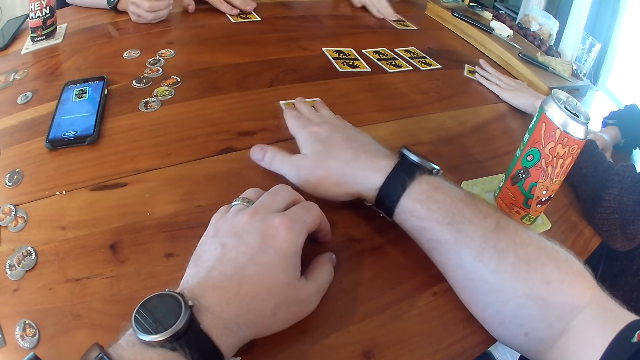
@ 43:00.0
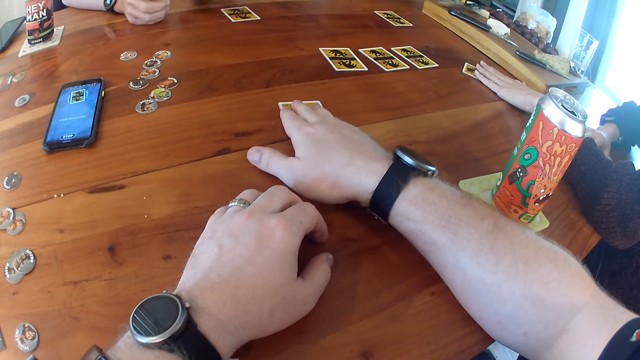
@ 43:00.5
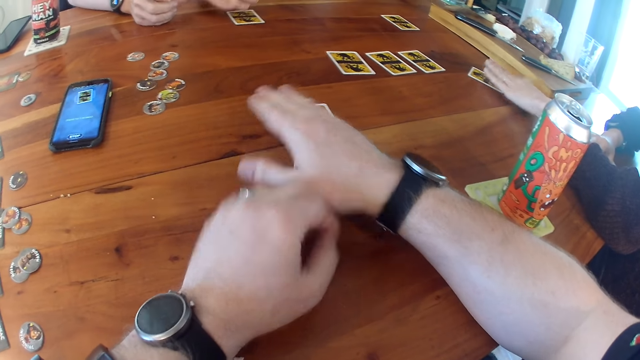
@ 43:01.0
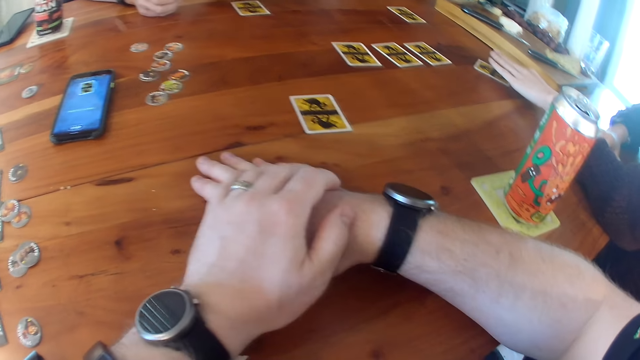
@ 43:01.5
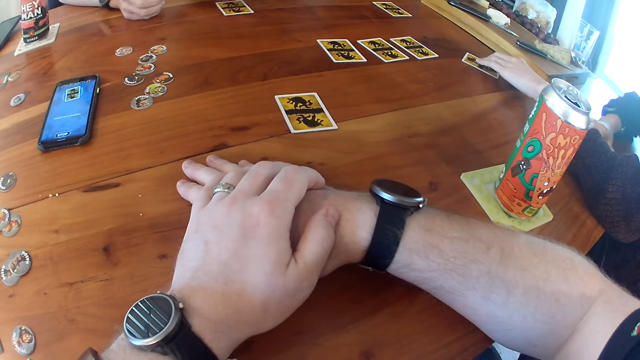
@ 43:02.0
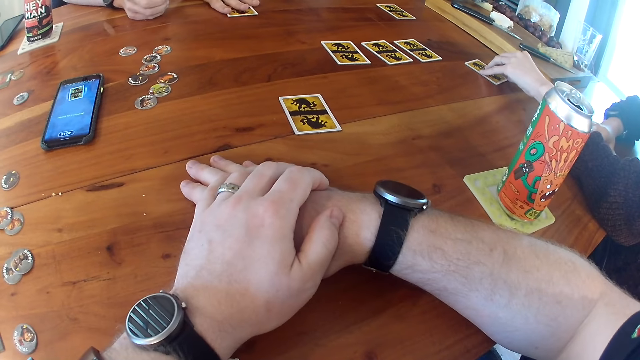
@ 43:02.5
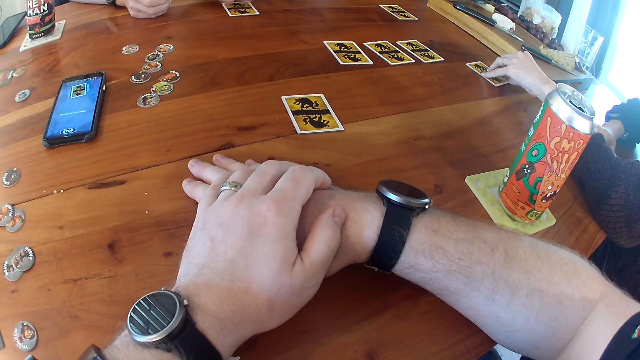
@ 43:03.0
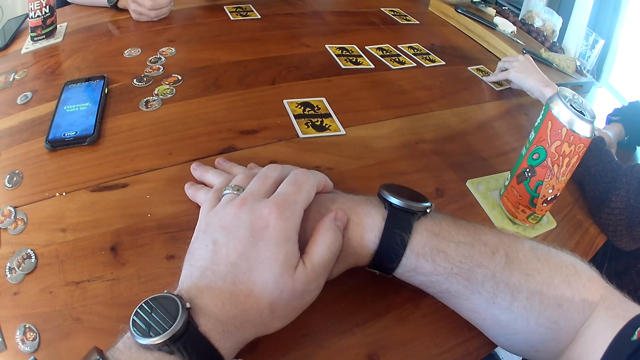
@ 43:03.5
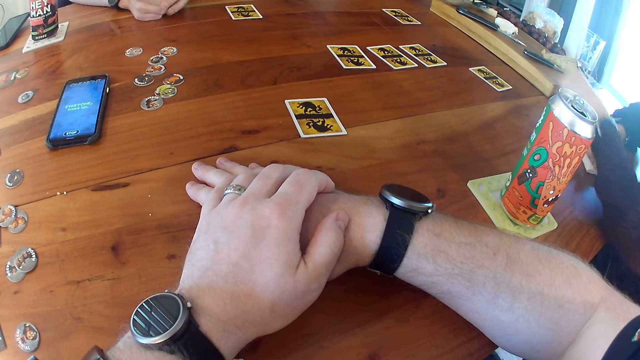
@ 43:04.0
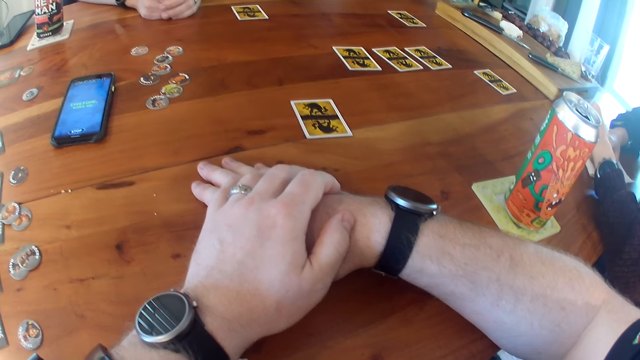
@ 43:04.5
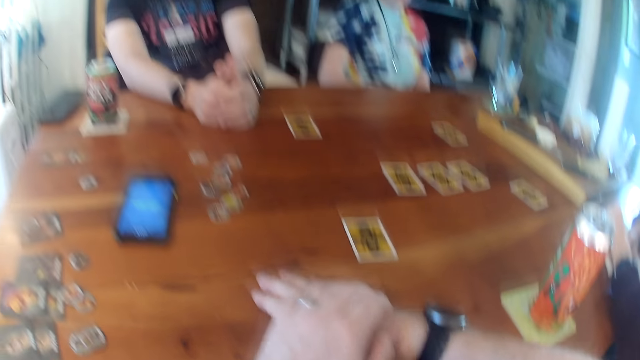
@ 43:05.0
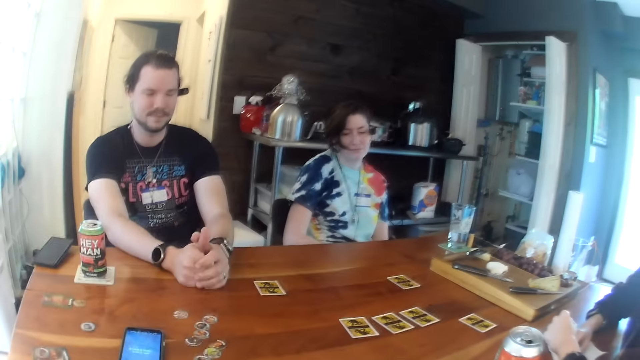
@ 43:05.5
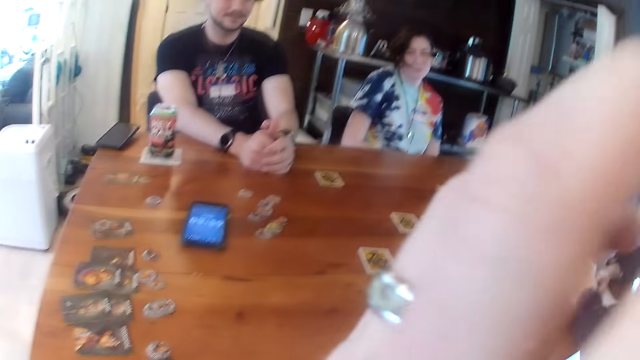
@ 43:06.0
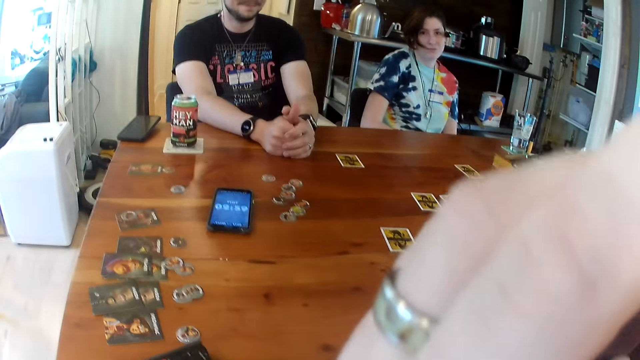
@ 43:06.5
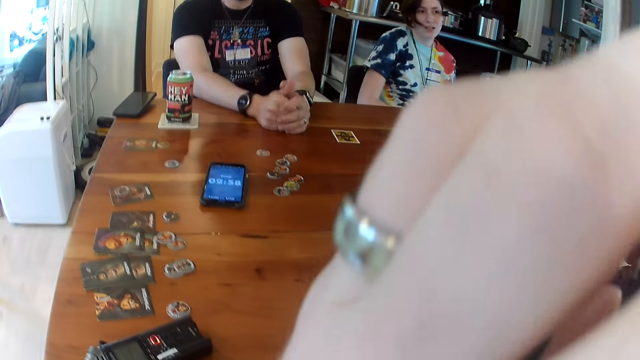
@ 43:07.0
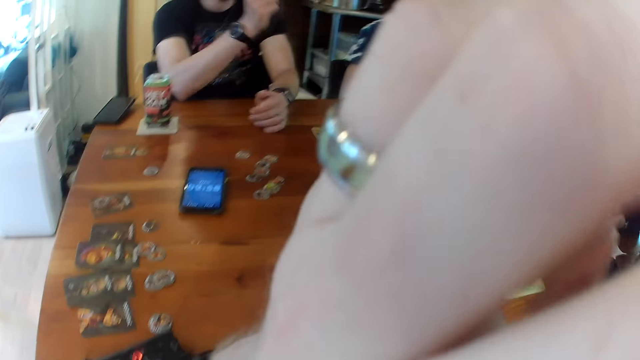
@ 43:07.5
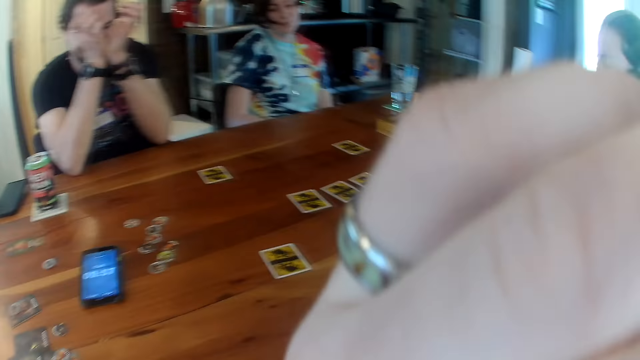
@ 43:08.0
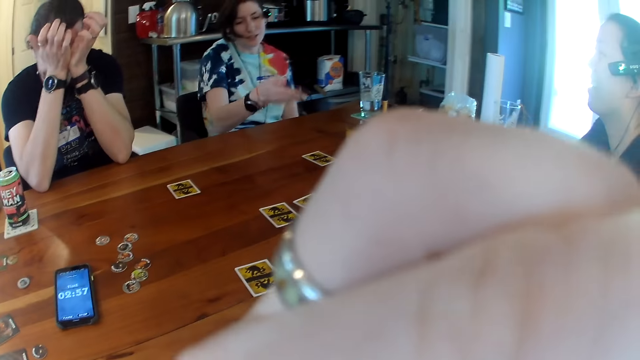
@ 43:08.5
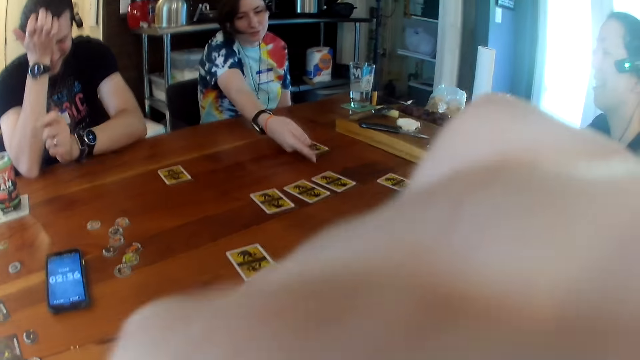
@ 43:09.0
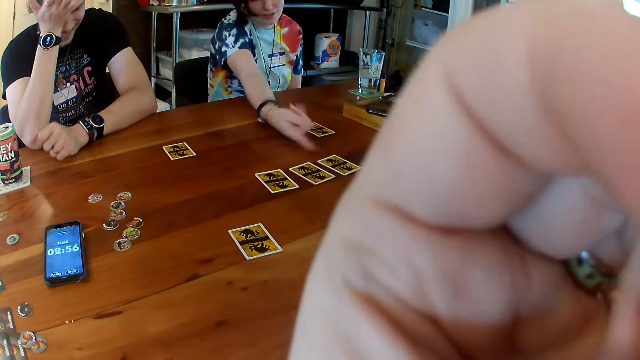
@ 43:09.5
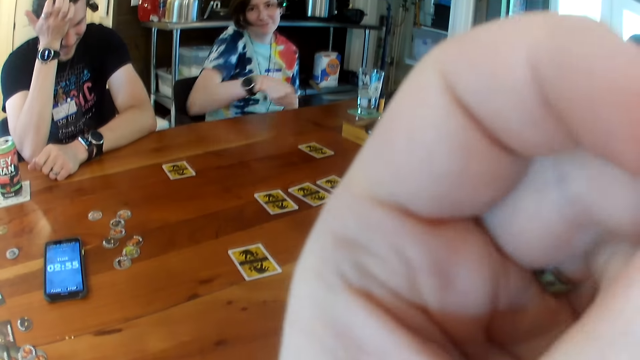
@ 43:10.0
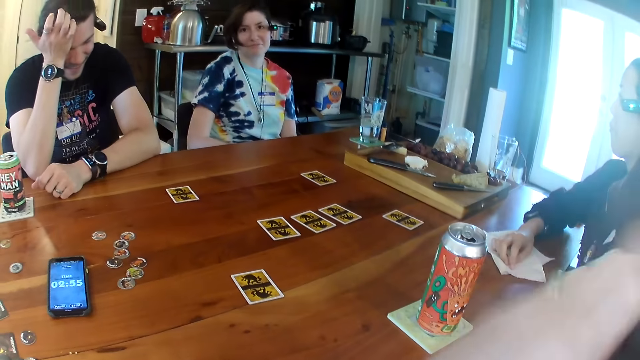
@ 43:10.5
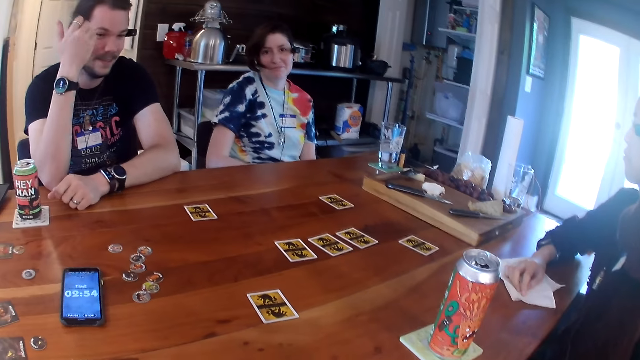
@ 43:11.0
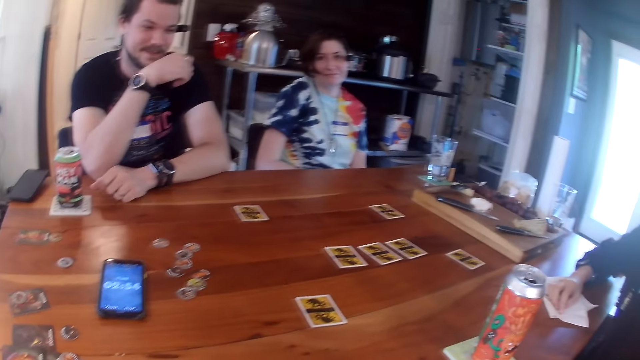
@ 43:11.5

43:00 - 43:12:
A man taps the card on the table with his left hand. A woman removes her left hand from the card on the table. The camera wearer places his right hand under his left hand on the table. The man folds his left hand with his right hand on the table. Another woman places her left hand on the table. The camera wearer adjusts his camera with his left hand. The man rubs his eyes with both hands. The first woman talks to the people at the table and points at cards on the table with her right hand. The man places his left hand on the table.

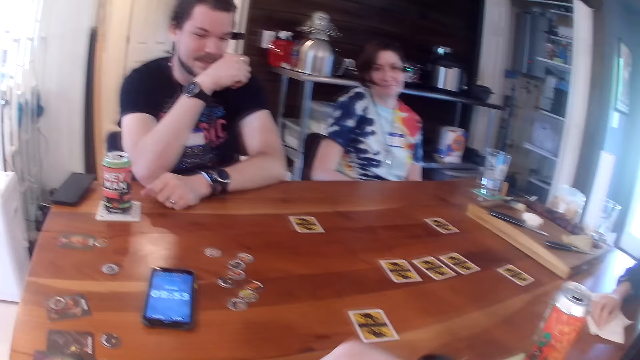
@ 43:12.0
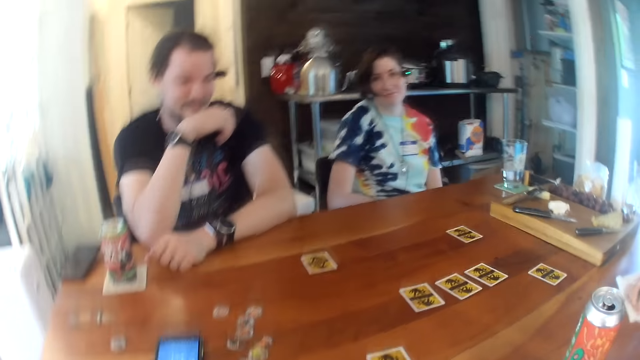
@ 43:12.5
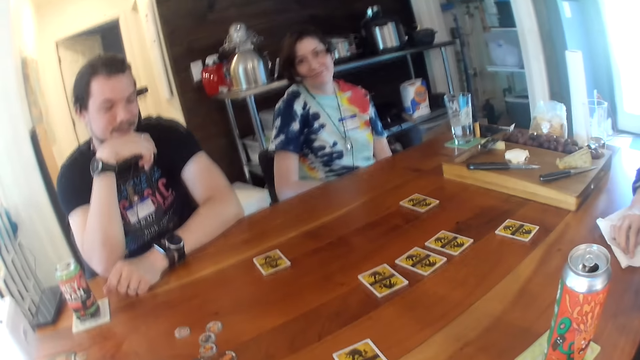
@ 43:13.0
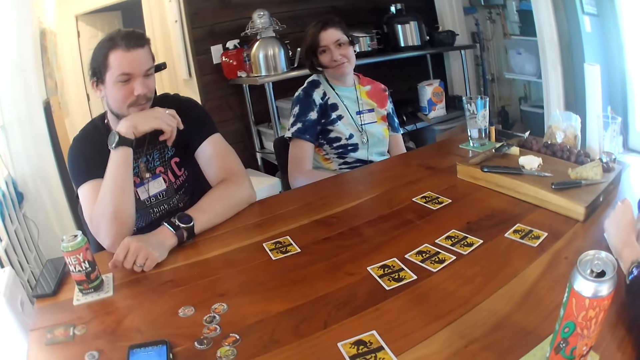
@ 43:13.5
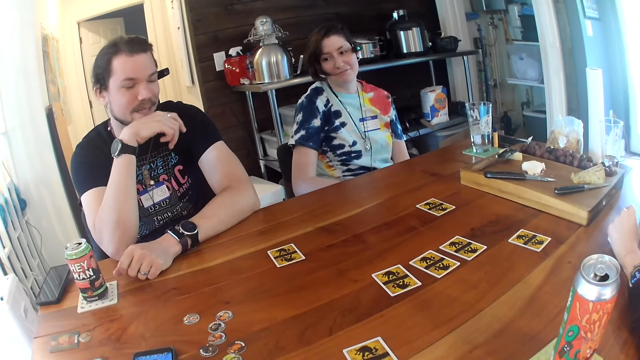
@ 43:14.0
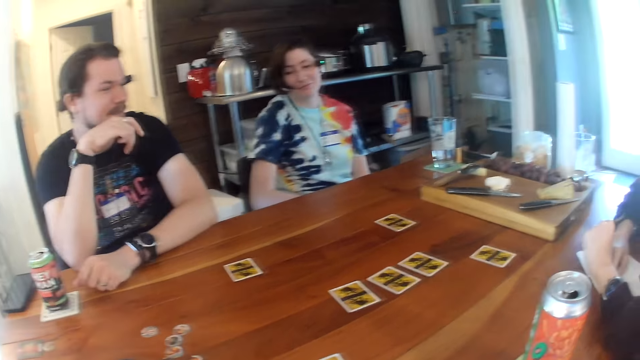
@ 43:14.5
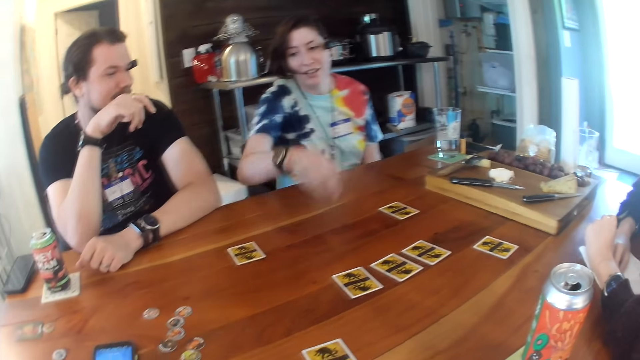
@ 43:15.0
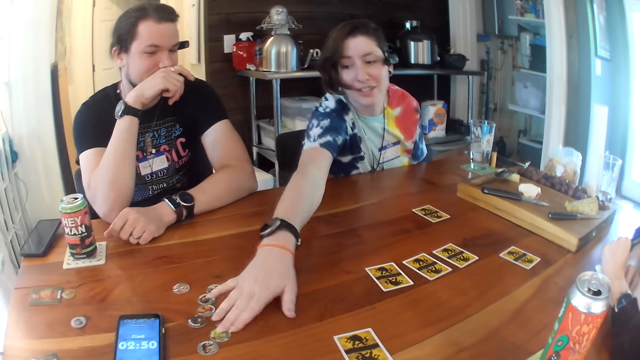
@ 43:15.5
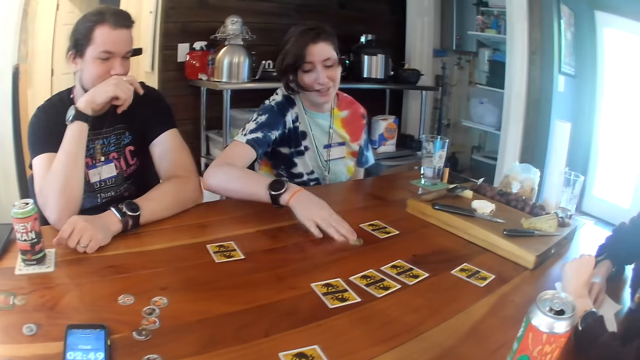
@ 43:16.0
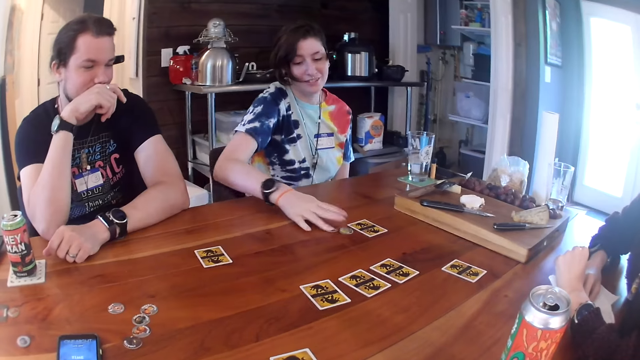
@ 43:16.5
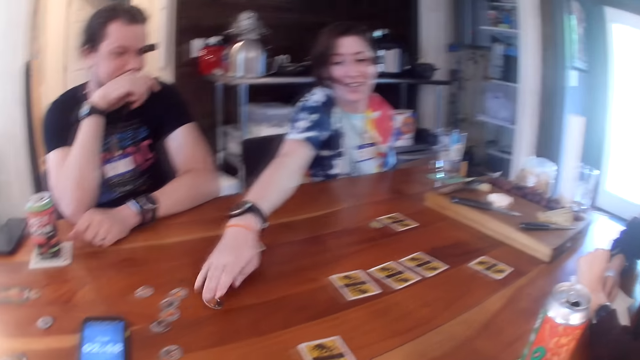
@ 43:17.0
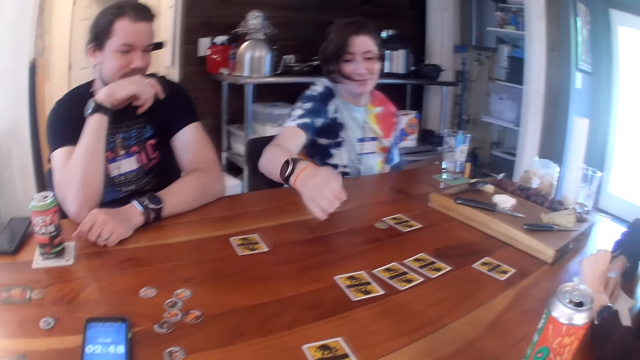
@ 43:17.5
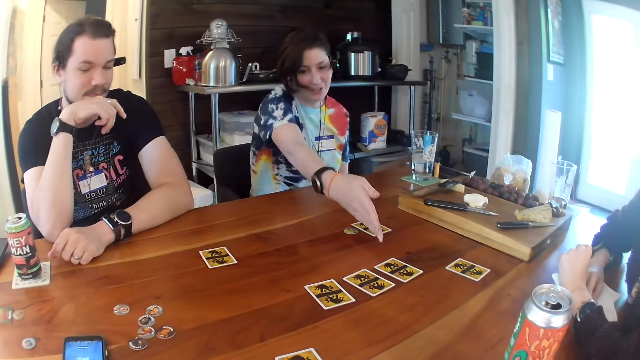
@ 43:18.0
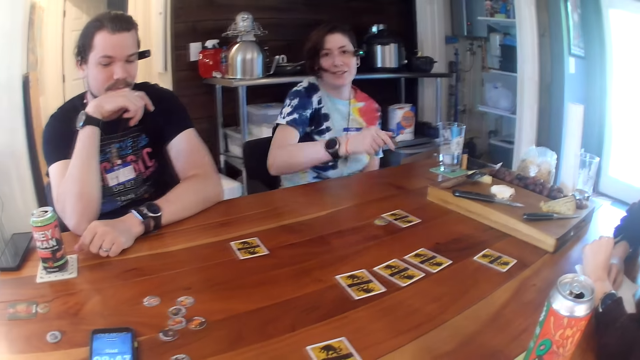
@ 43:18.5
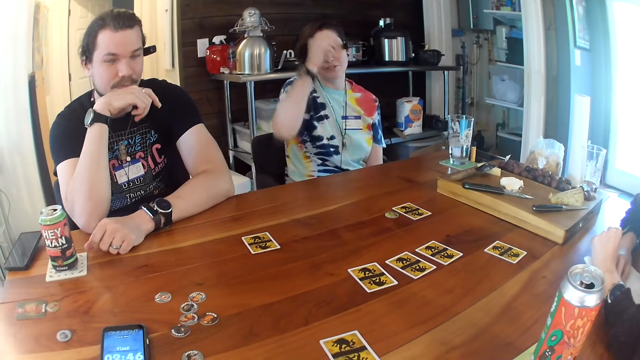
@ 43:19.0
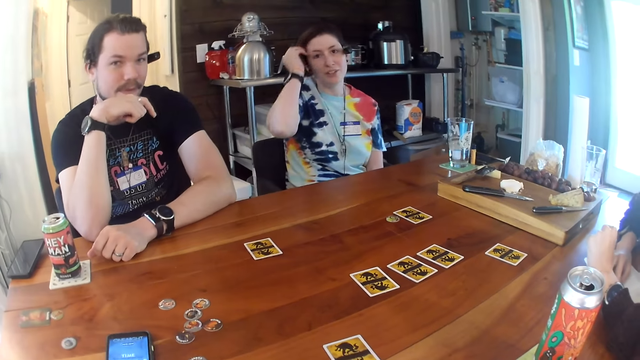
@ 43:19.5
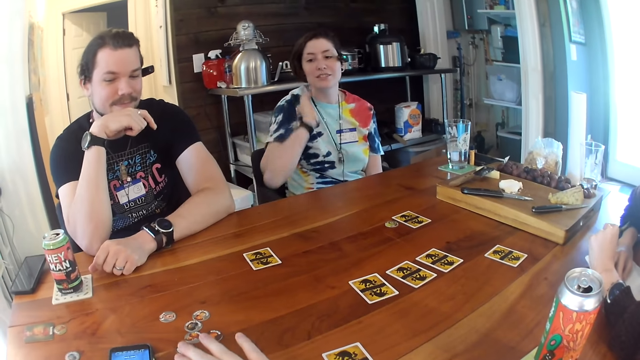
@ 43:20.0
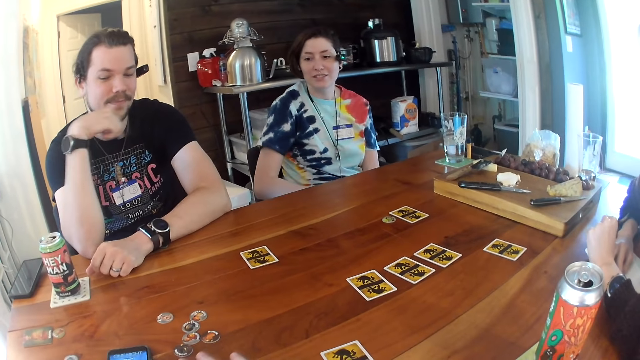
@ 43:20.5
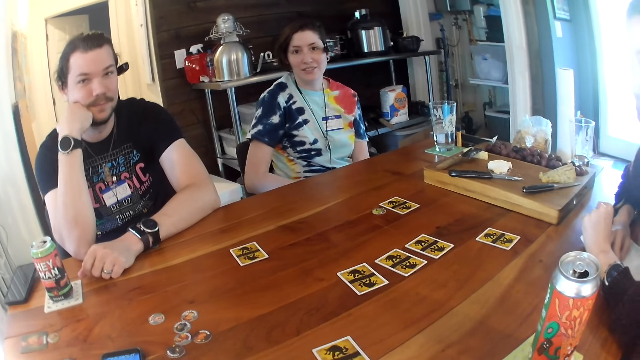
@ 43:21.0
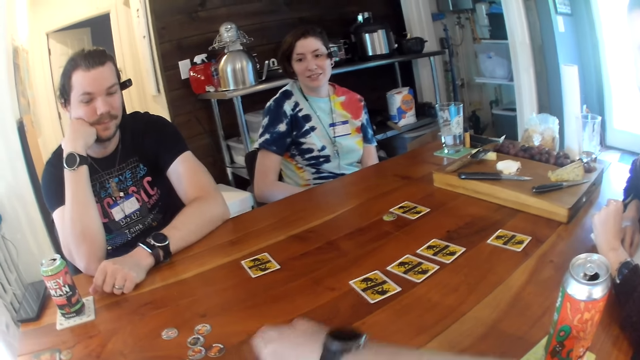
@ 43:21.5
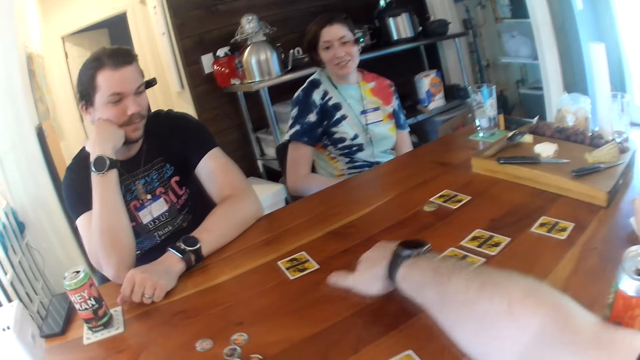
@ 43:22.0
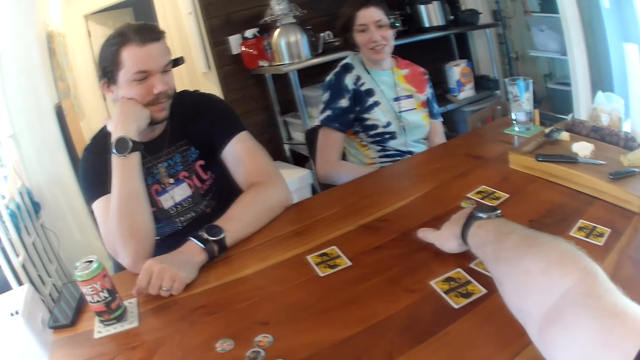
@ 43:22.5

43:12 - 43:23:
A woman places her left hand on the table. A man talks to another woman. The other woman talks to the people at the table. The other woman moves game pieces across the table with her right hand and moves a game piece across the table with her right hand. The other woman points at a card on the table with her right hand and adjusts her hair with her right hand. The camera wearer converses with the people at the table. He moves a game piece across the table with his right hand.
